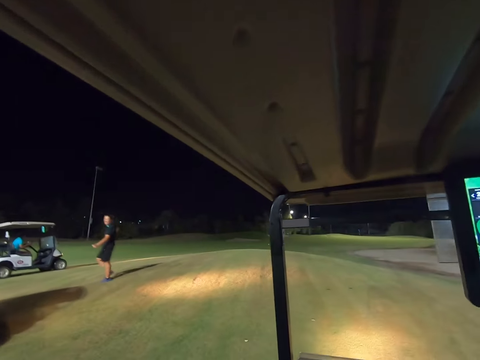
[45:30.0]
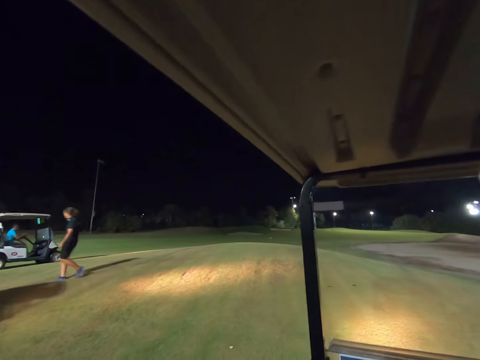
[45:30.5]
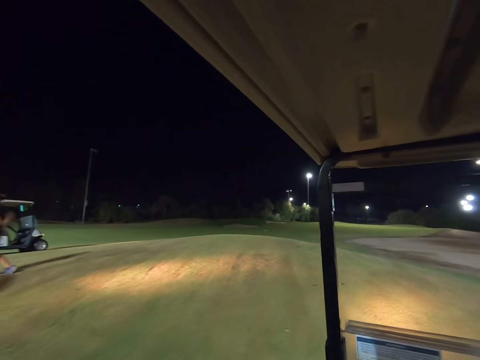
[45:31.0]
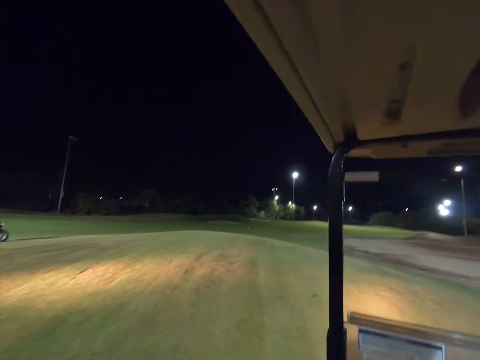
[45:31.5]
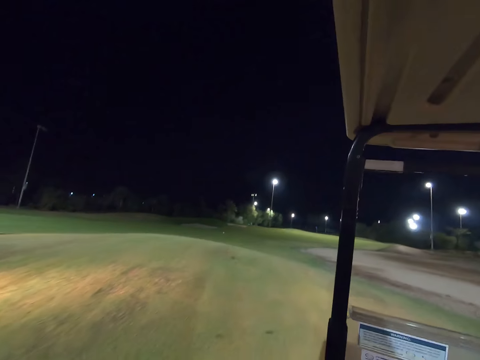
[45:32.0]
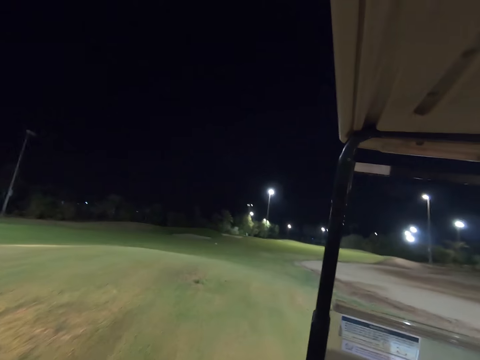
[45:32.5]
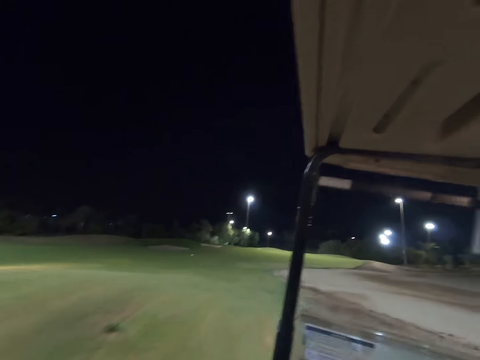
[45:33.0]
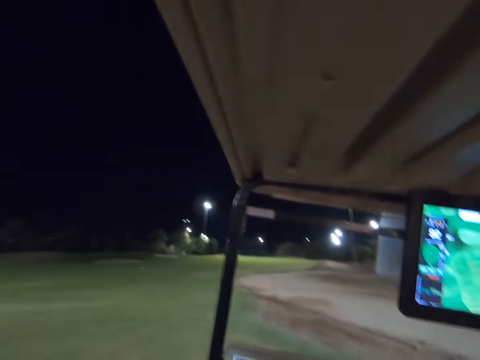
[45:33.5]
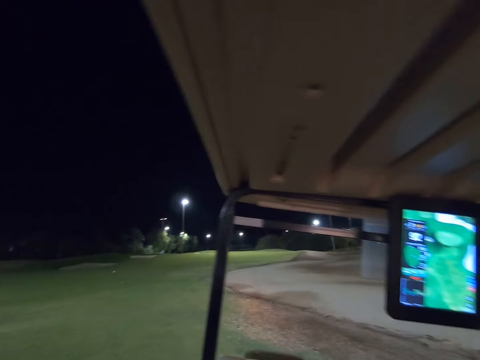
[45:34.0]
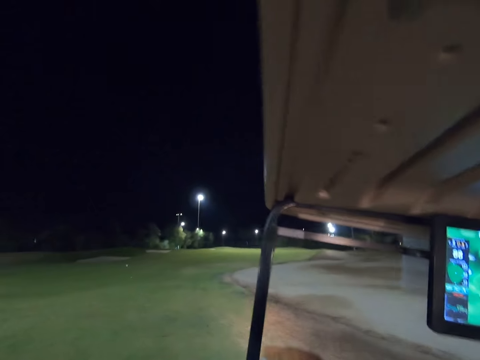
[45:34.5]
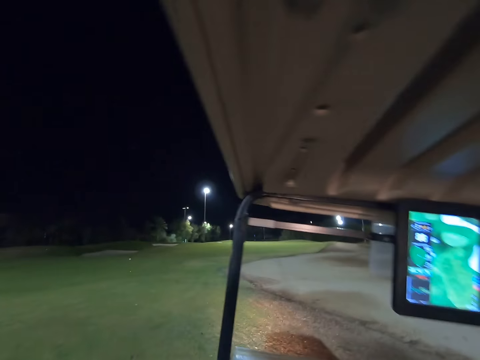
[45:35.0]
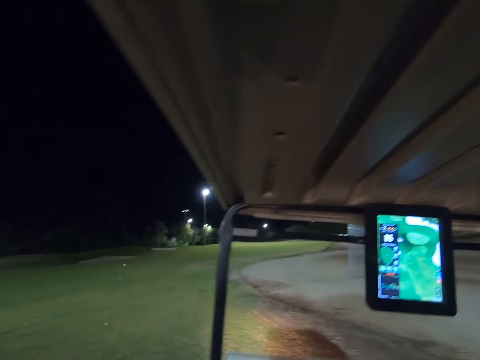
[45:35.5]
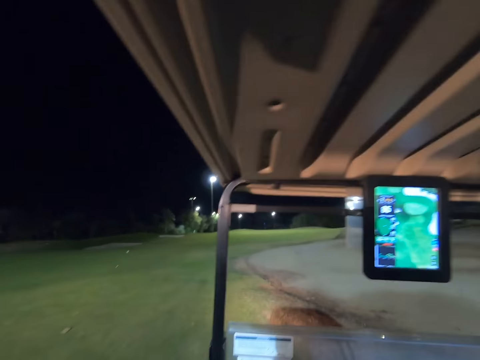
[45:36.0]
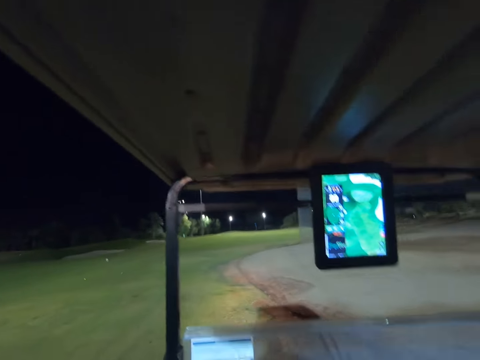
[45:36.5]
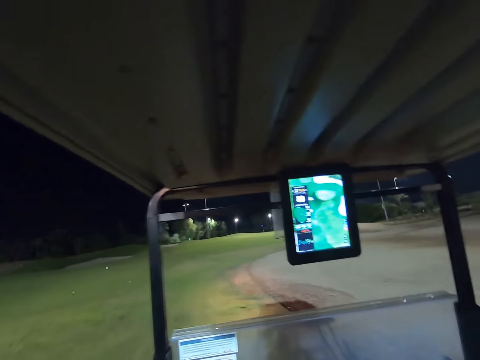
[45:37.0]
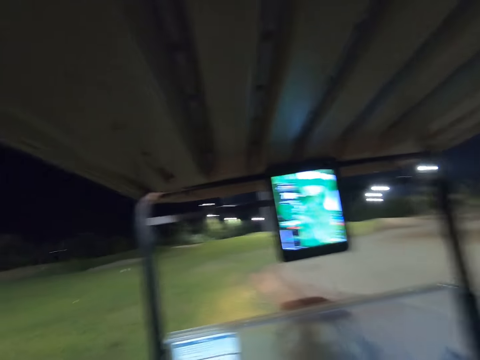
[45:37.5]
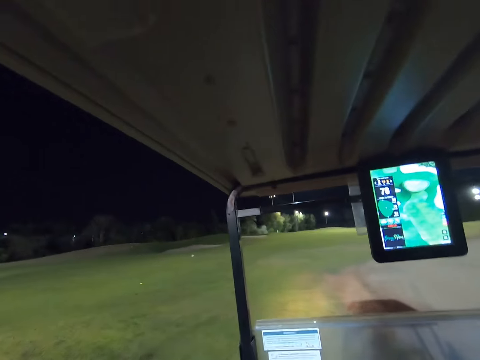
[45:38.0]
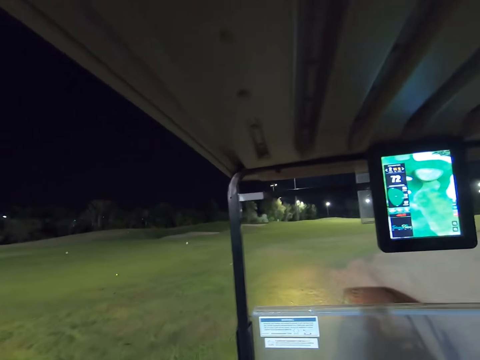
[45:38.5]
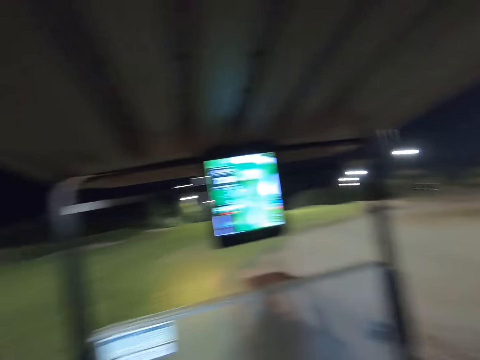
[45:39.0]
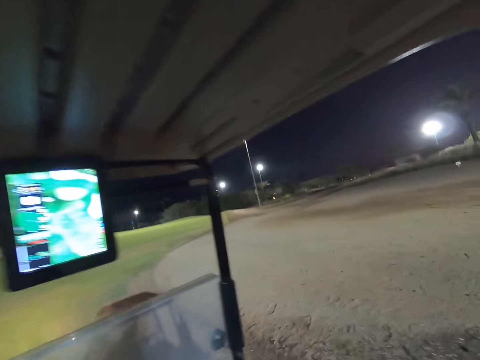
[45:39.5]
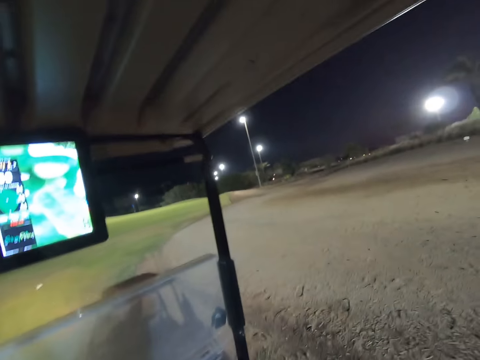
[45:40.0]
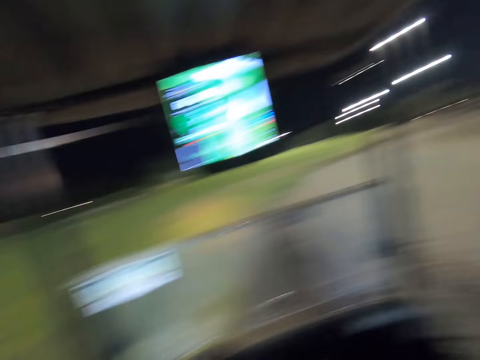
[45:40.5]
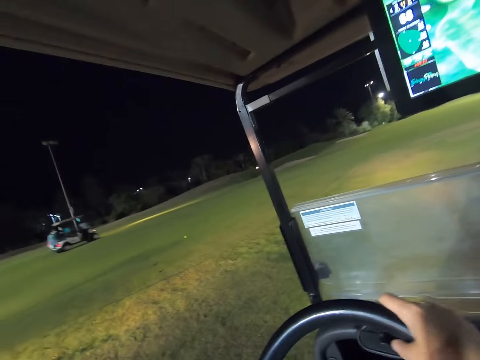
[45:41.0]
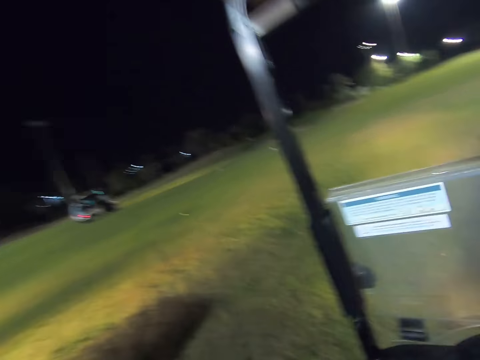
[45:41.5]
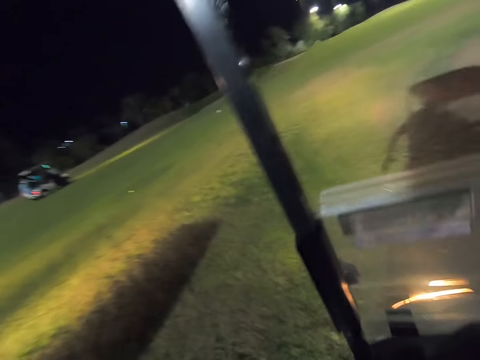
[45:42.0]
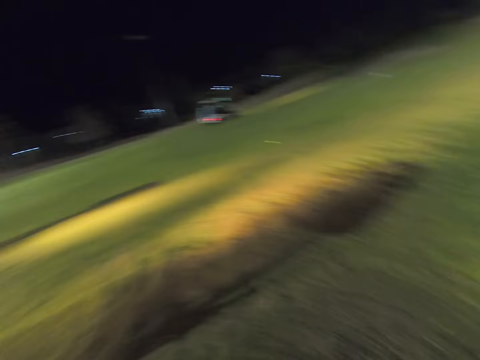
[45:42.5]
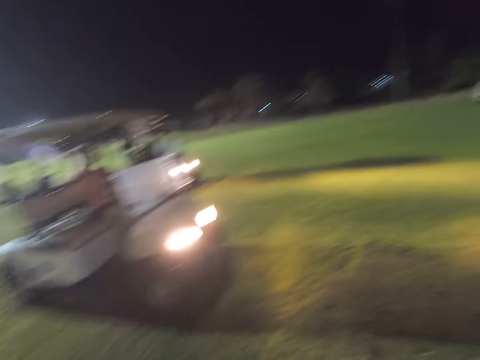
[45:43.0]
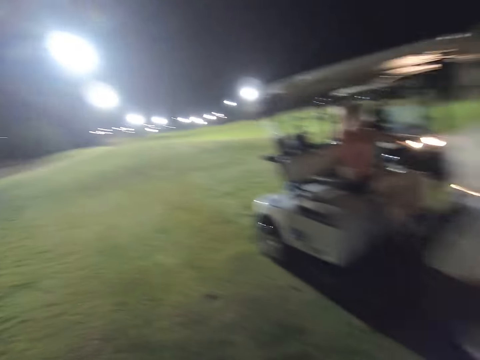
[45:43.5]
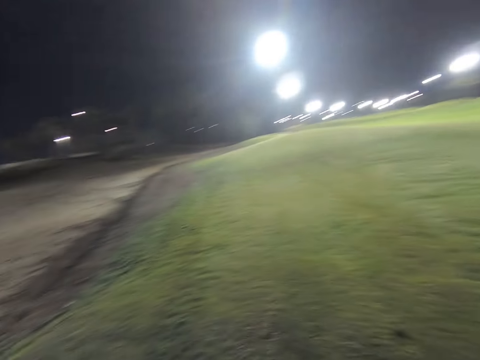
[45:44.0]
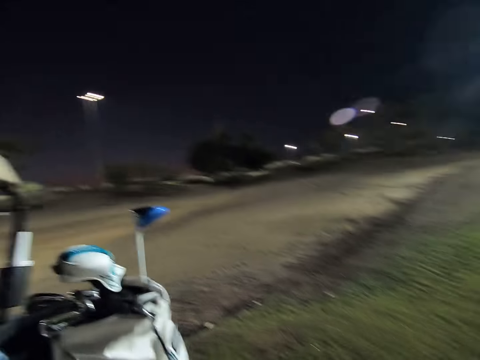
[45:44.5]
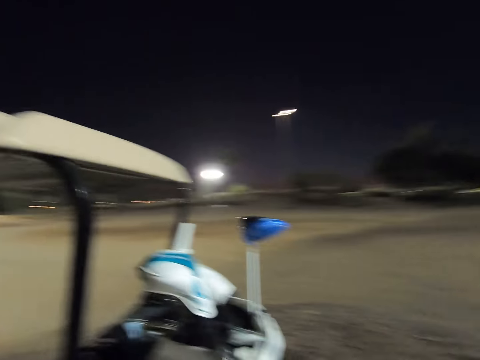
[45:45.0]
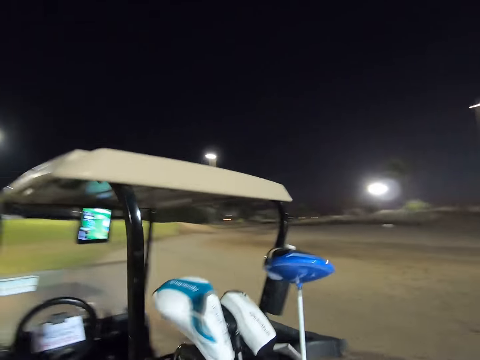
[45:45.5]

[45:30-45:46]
The camera wearer drives the golf cart on the road. The golf cart moves. The camera wearer steps on the field and walks around the field.

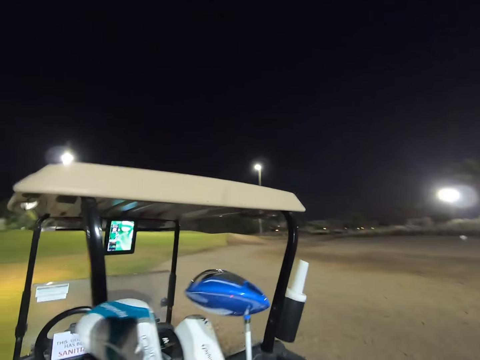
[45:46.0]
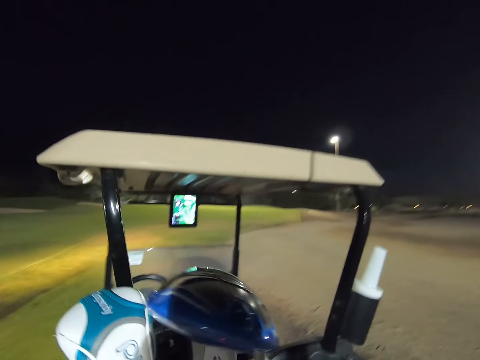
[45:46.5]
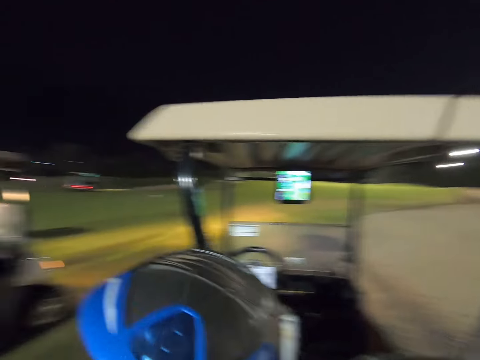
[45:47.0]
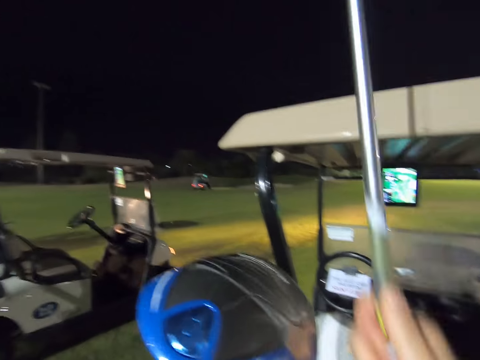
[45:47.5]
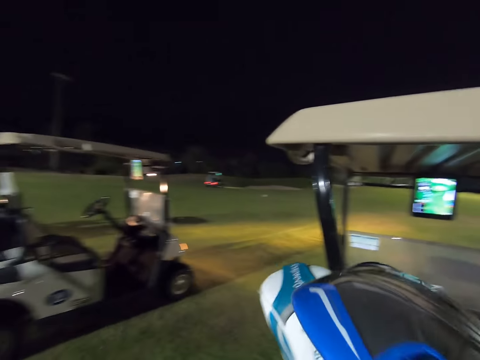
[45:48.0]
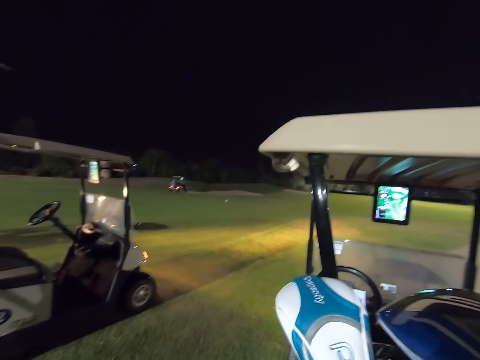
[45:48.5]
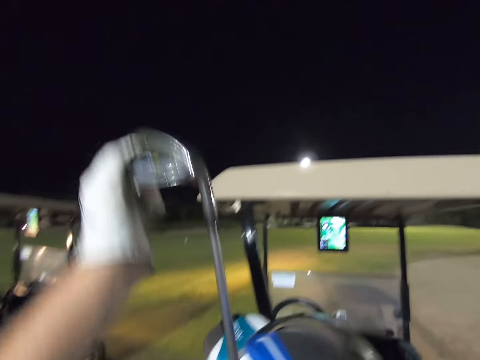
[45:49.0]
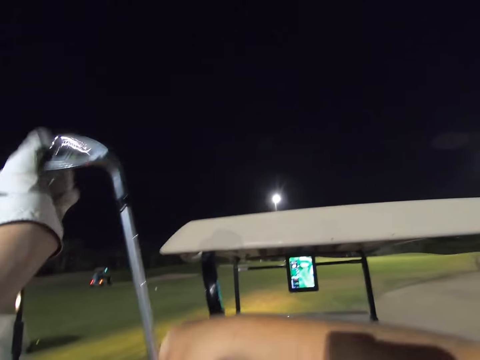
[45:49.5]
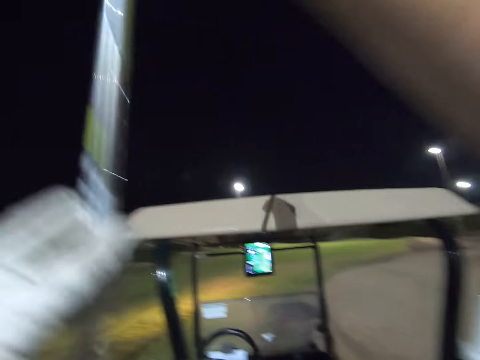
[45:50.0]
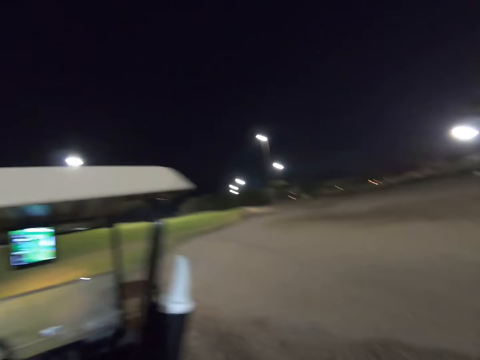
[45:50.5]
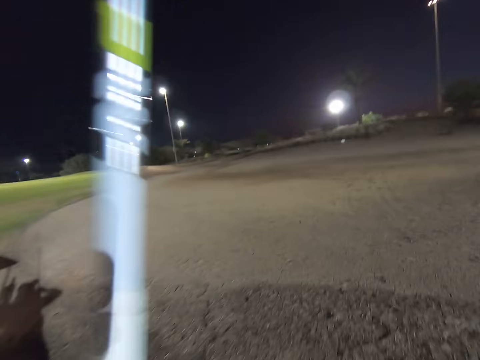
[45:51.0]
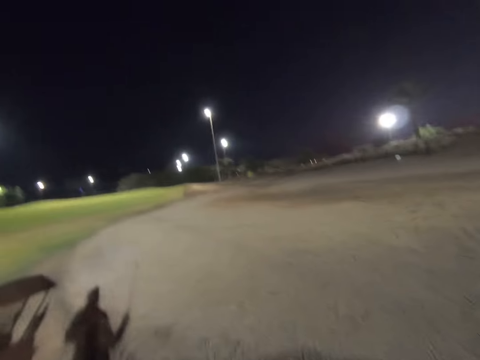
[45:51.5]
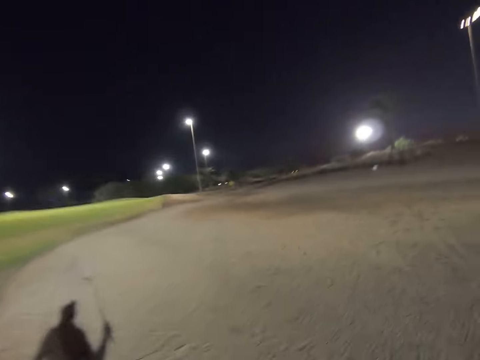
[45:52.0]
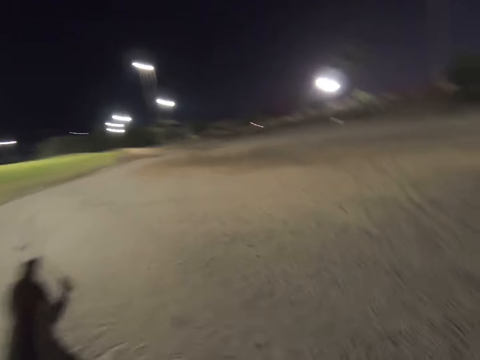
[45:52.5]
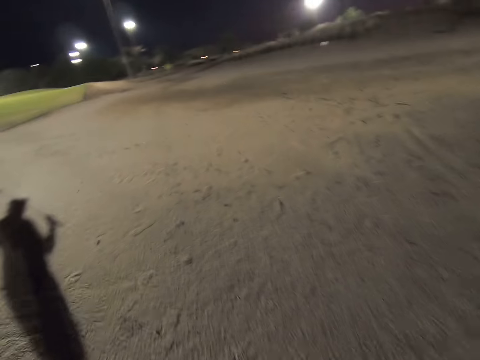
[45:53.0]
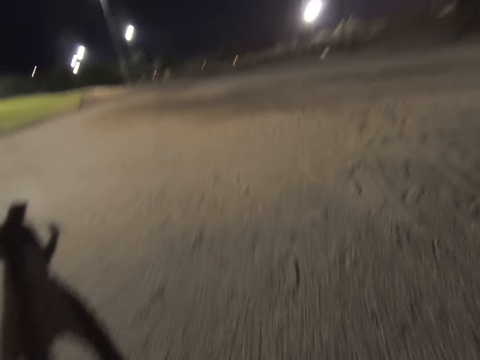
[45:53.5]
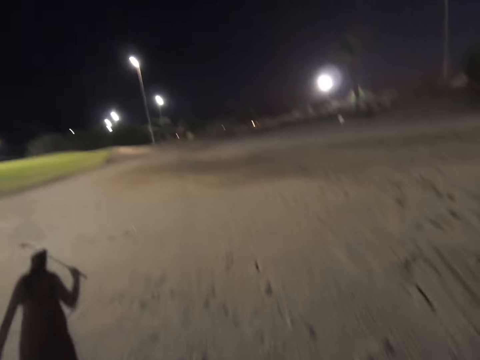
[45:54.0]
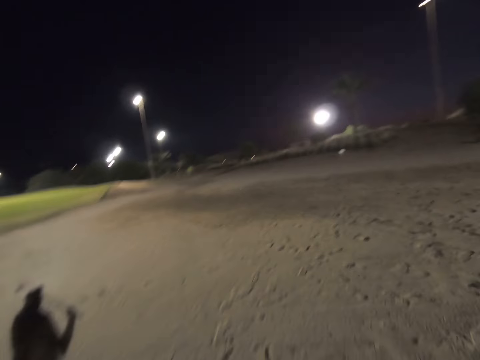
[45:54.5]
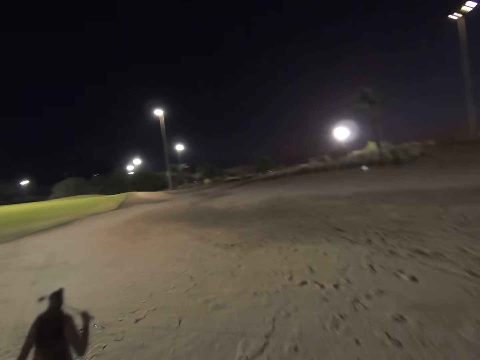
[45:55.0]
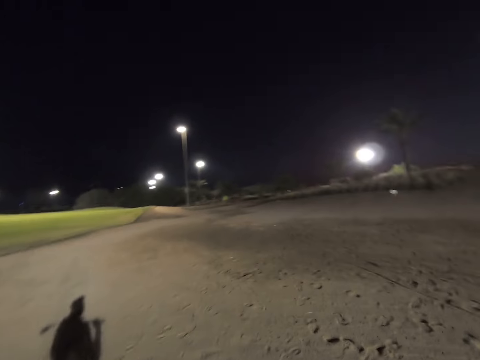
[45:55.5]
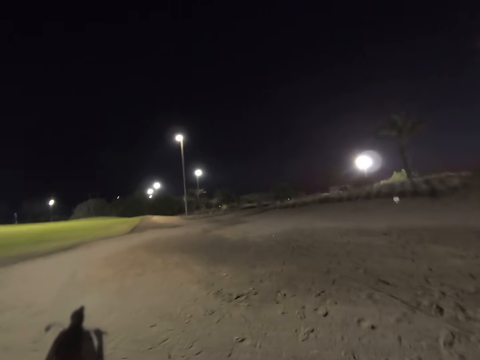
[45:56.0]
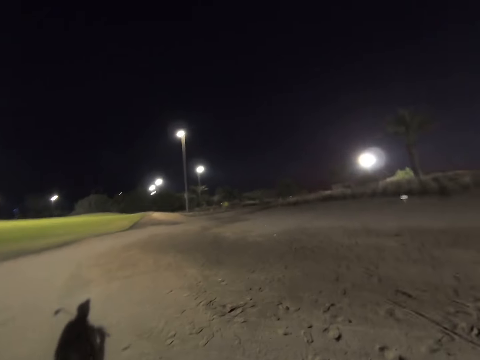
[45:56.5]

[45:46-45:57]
The camera wearer puts the golf stick in the bag. They pick up the golf stick from the bag with the hands. They walk around the field.
